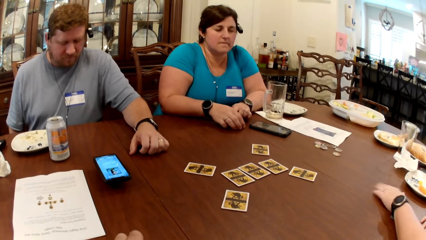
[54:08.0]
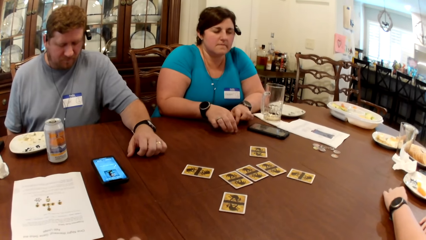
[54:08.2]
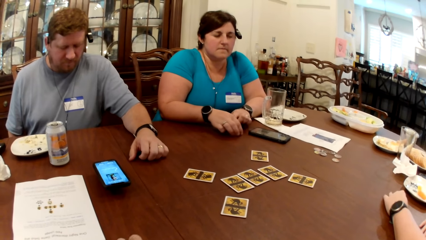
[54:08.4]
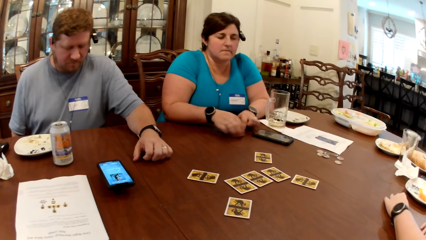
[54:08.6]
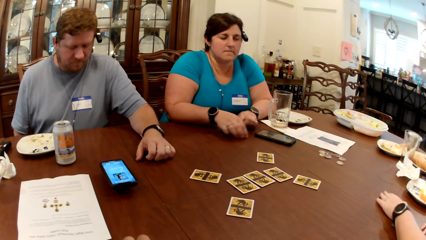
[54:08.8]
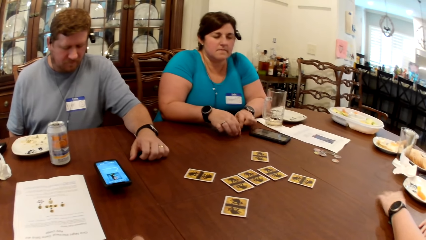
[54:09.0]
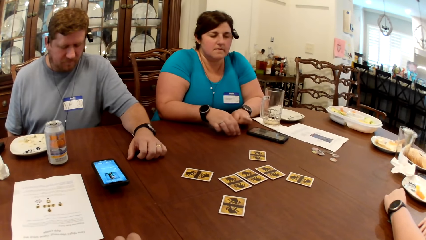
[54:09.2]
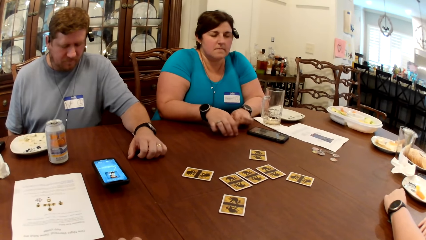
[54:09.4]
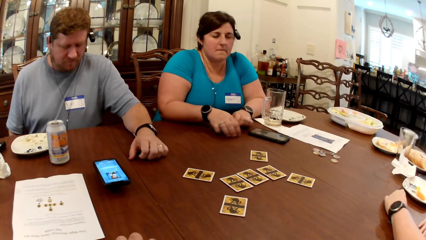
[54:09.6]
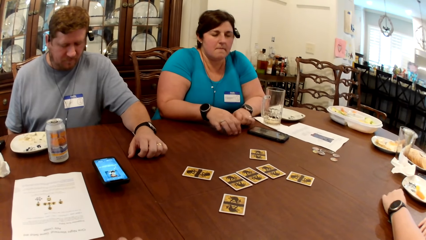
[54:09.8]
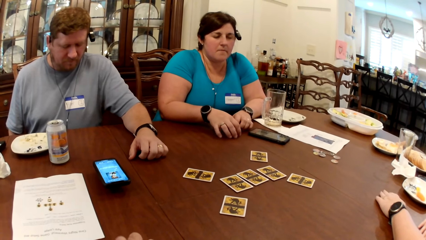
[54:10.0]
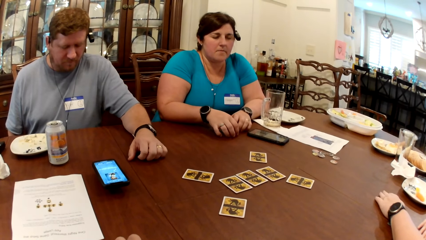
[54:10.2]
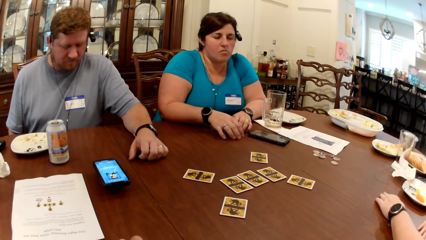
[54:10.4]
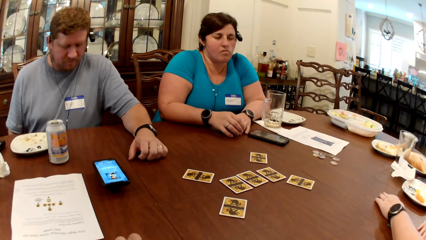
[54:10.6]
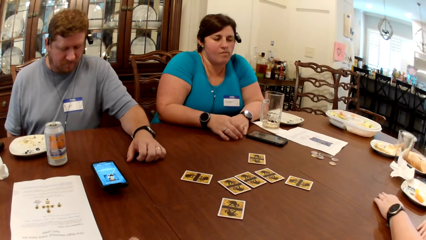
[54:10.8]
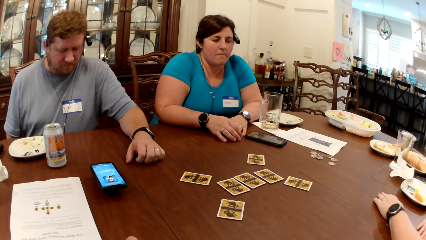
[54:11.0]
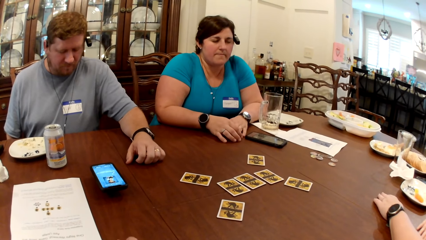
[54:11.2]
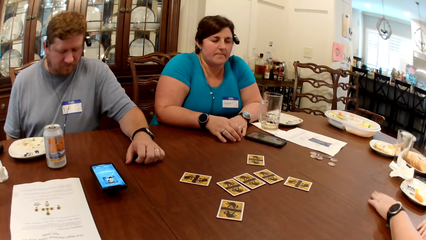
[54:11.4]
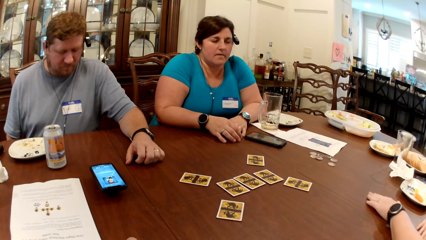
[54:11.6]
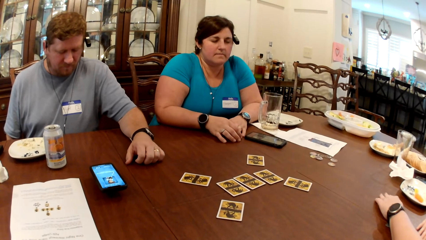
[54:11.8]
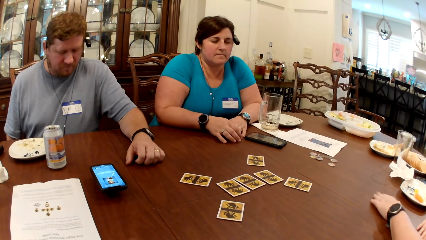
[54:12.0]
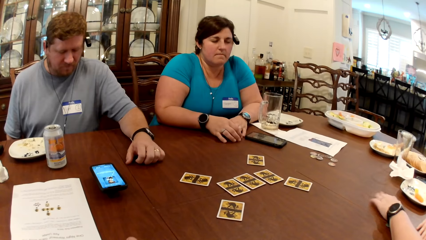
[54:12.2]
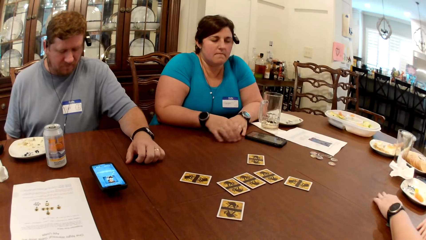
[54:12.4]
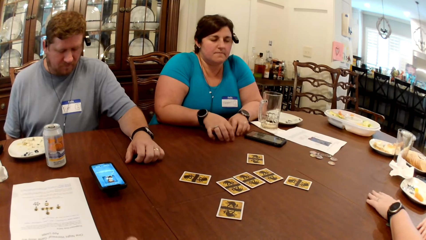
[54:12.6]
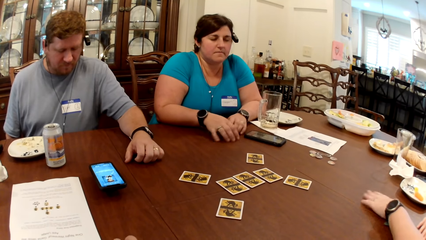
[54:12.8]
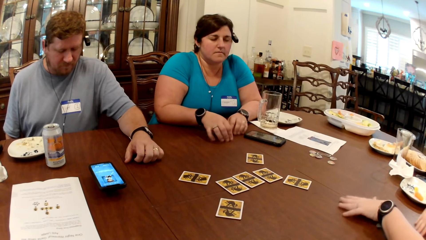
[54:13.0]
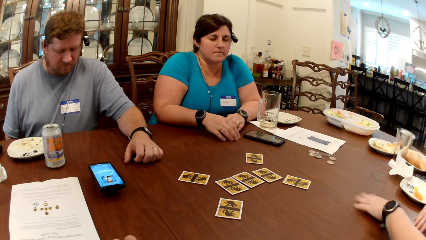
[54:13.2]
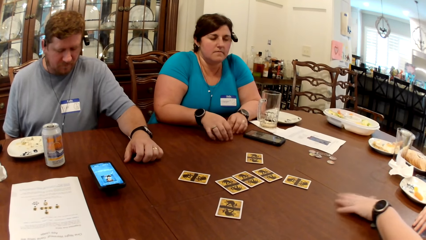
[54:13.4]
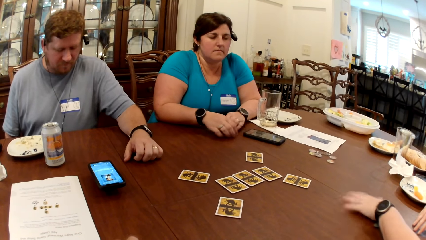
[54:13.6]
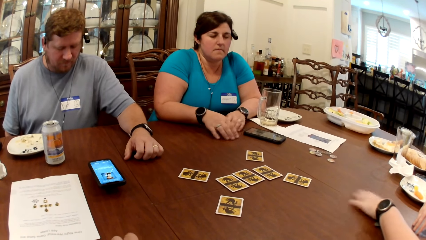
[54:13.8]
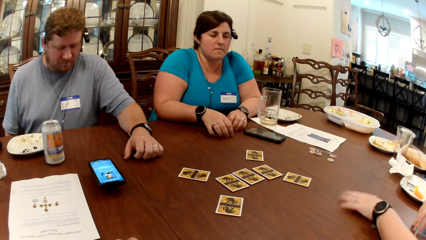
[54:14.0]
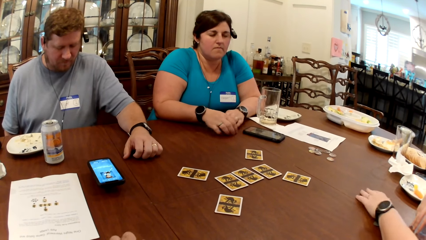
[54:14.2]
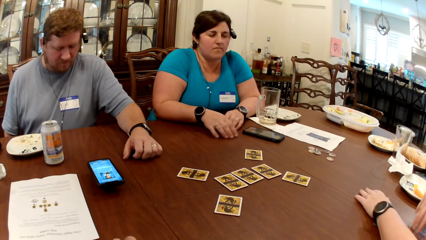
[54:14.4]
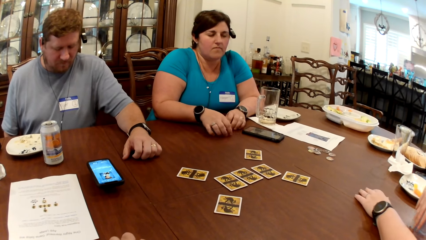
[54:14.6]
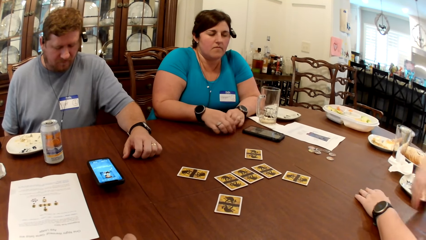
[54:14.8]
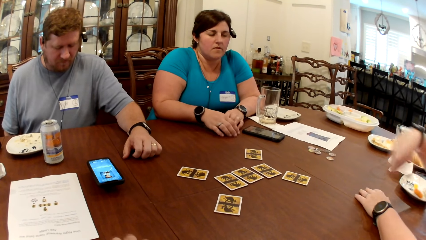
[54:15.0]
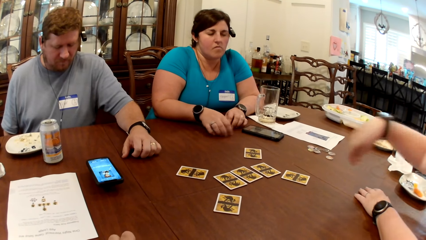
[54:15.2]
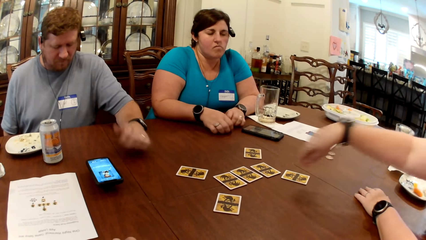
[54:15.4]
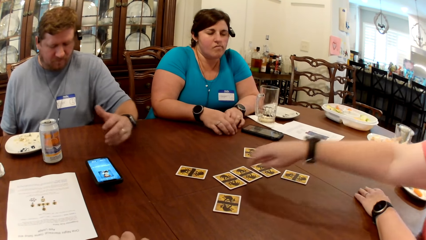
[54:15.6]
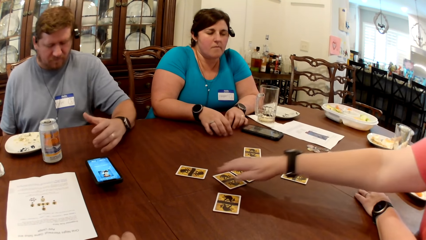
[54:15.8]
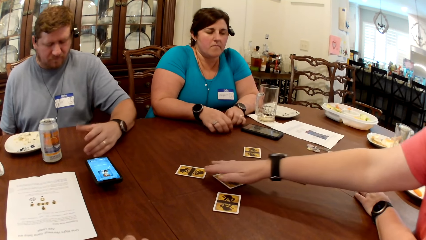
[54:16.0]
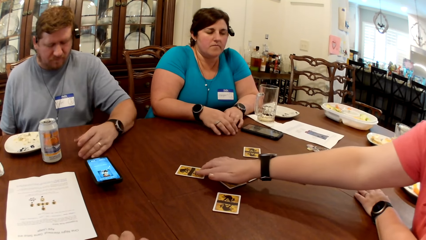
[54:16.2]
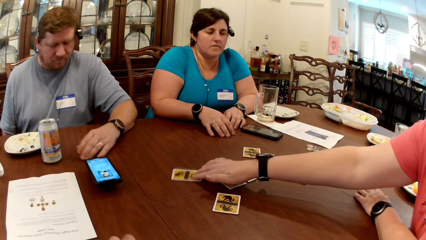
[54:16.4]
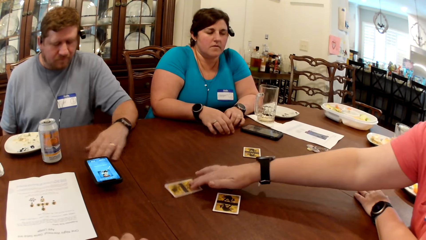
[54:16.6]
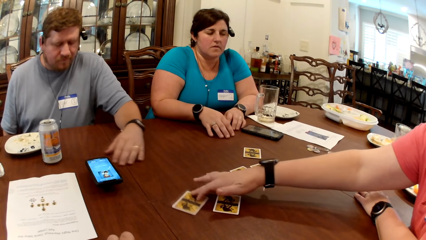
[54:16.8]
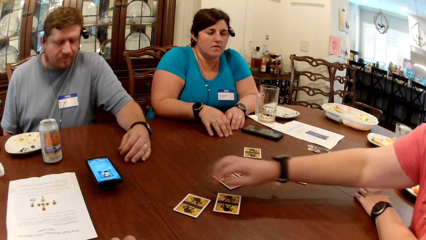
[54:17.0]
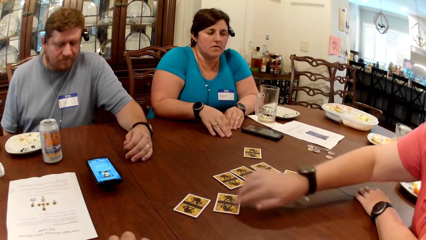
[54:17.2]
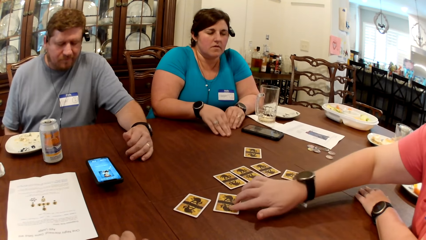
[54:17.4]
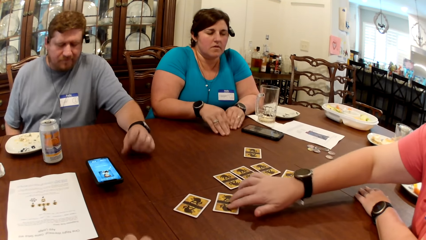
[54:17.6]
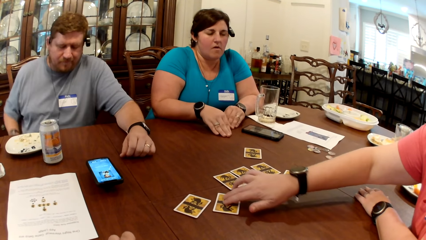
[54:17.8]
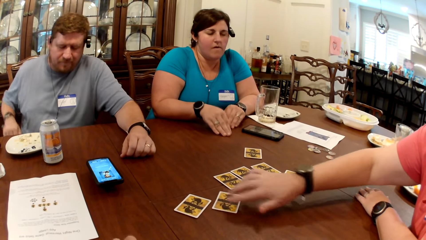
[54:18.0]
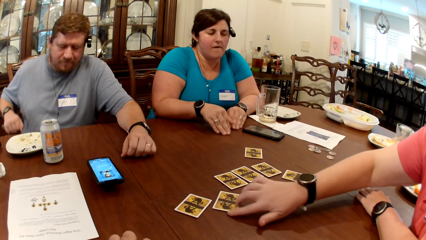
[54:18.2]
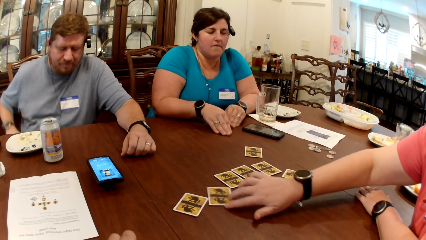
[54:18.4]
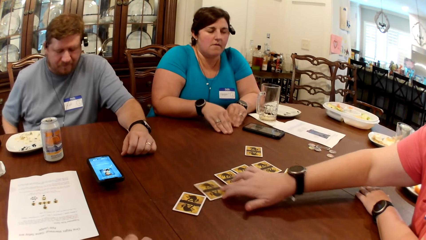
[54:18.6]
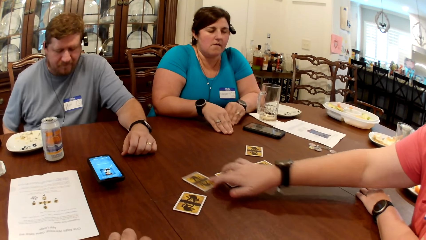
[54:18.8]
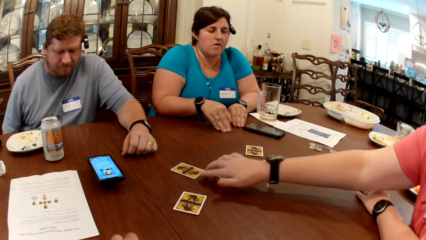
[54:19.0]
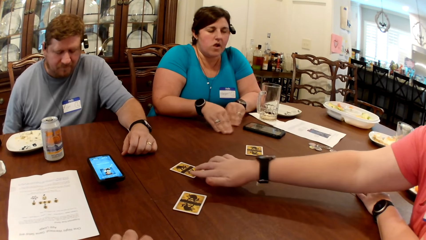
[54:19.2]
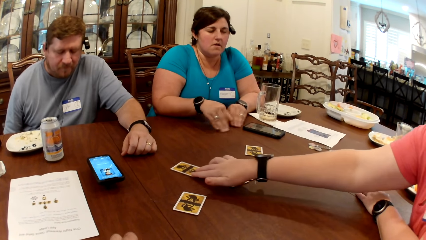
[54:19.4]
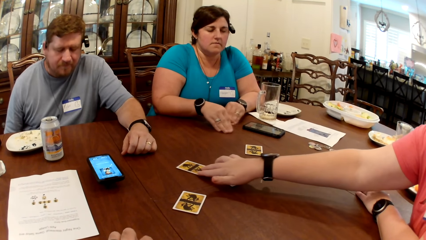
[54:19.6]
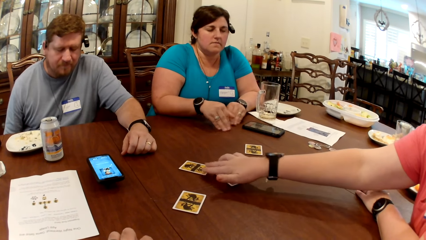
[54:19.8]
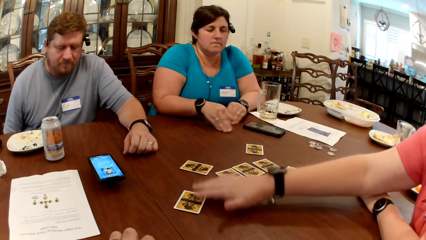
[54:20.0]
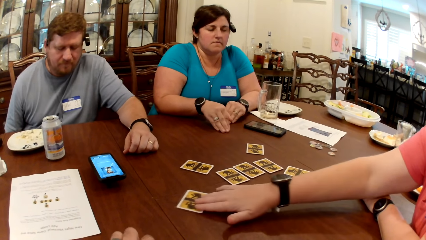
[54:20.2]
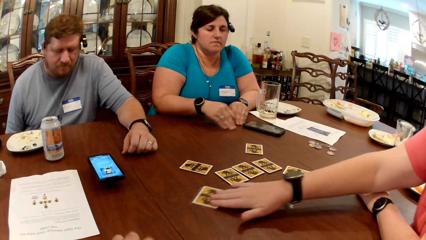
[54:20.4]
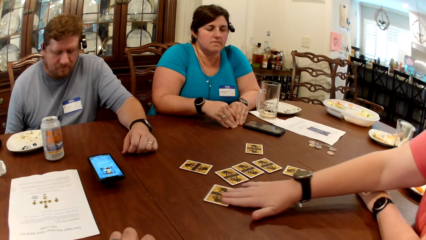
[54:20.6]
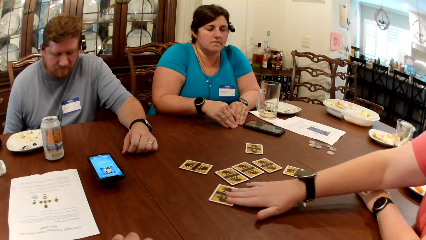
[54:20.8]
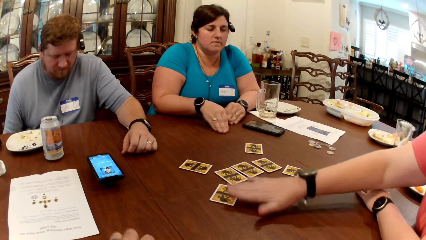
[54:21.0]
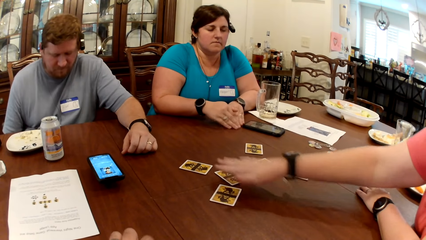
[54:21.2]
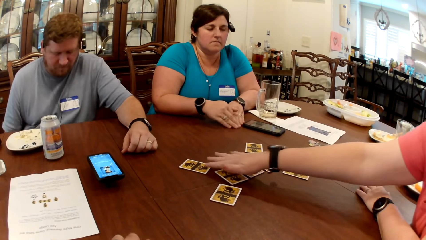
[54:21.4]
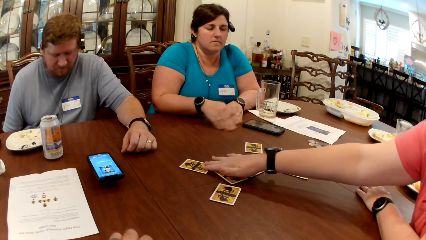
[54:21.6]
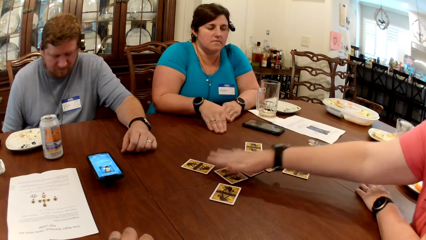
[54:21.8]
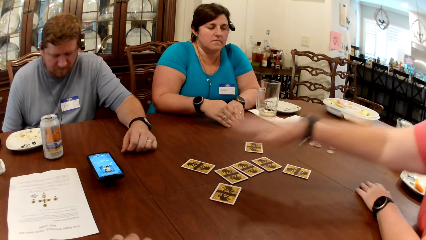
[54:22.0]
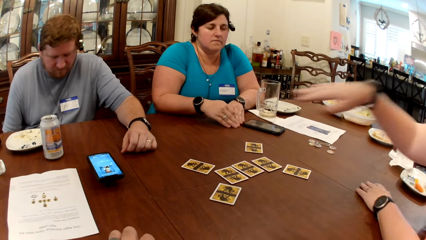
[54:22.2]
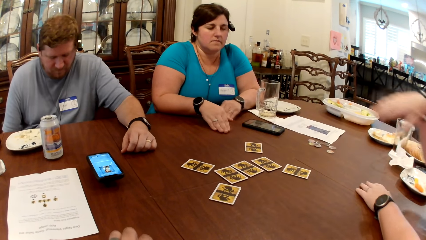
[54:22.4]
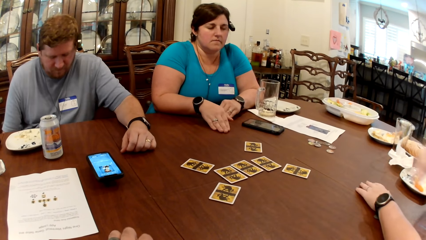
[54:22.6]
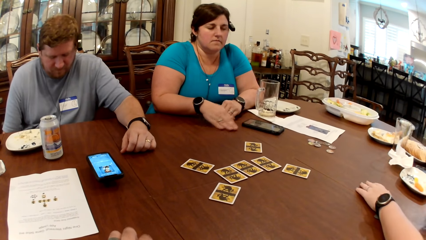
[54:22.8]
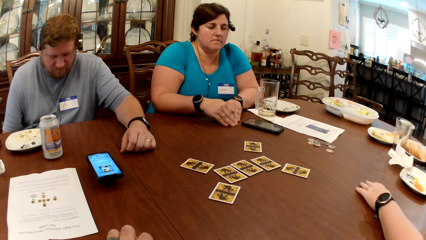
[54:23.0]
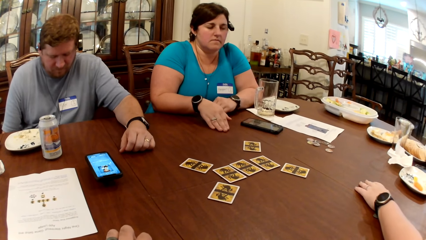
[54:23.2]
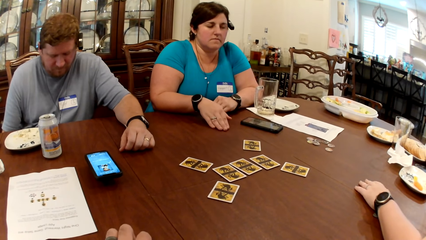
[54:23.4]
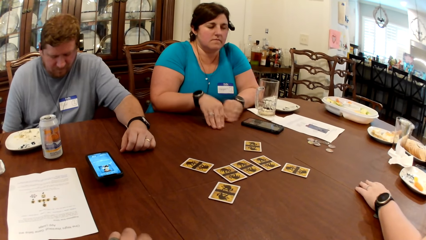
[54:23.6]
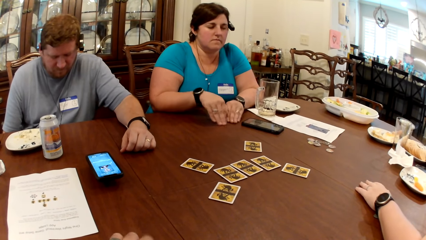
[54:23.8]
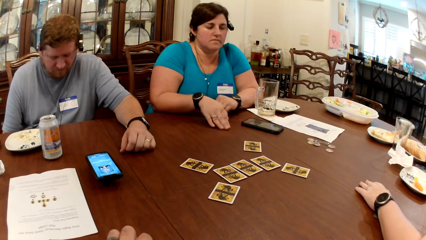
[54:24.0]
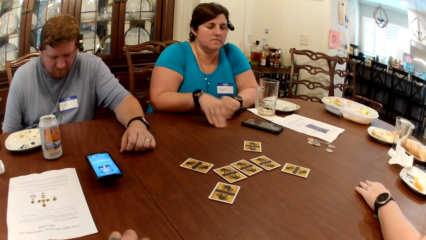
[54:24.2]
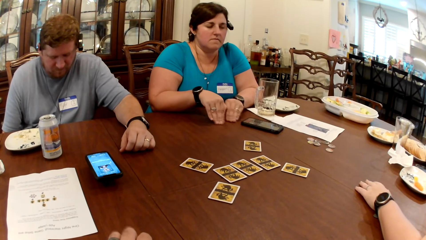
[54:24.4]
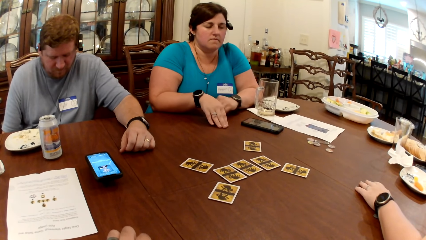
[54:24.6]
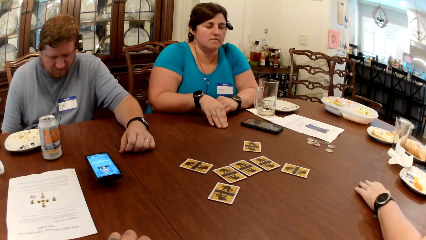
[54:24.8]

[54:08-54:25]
A woman switches cards on the table with her right hand. The camera wearer plays cards on top of the table. They look around.
